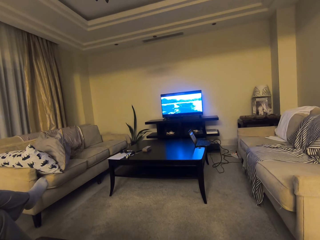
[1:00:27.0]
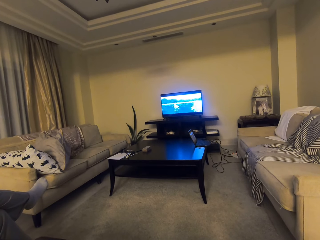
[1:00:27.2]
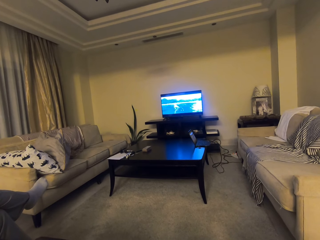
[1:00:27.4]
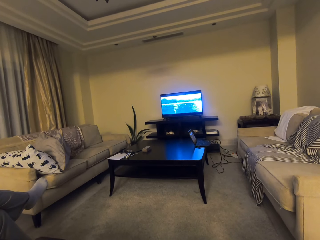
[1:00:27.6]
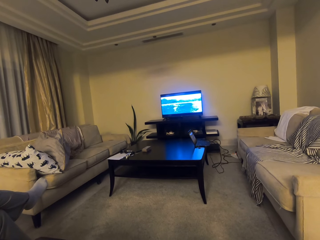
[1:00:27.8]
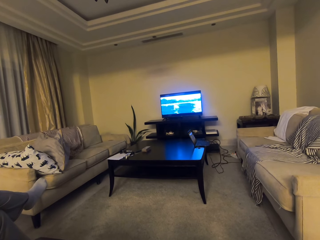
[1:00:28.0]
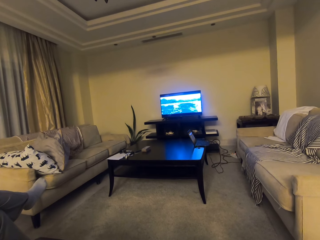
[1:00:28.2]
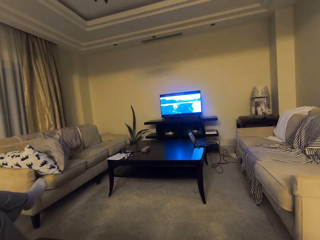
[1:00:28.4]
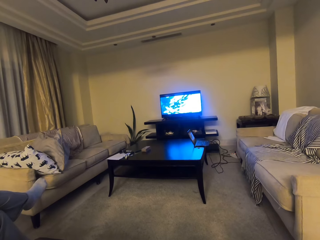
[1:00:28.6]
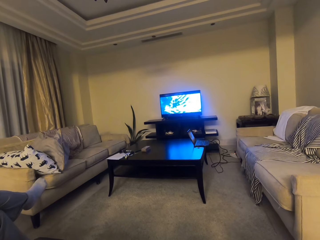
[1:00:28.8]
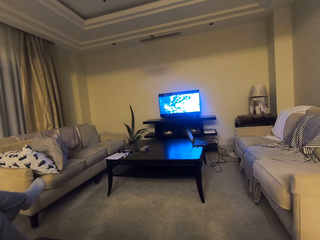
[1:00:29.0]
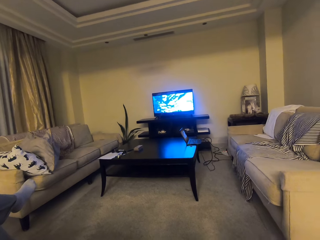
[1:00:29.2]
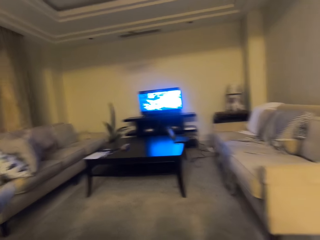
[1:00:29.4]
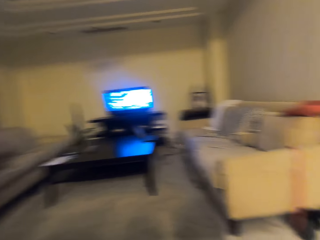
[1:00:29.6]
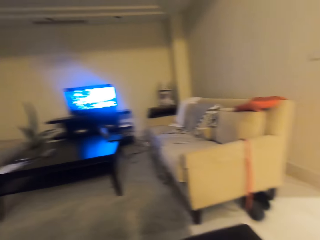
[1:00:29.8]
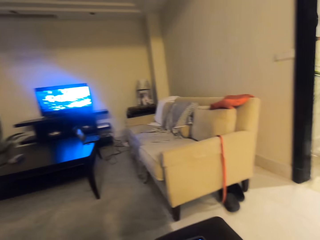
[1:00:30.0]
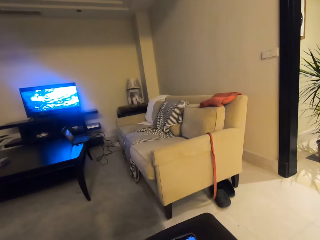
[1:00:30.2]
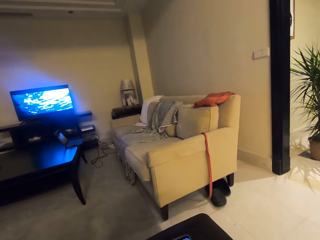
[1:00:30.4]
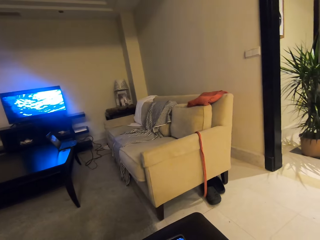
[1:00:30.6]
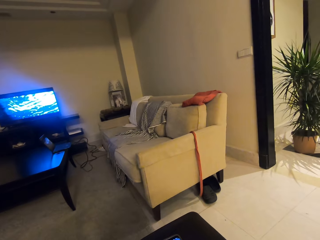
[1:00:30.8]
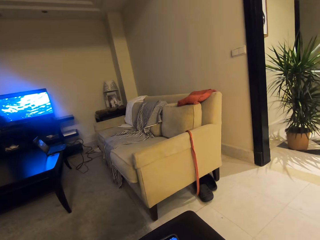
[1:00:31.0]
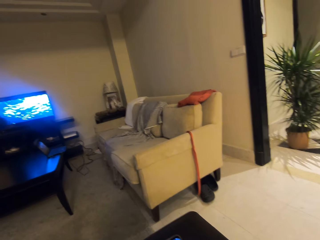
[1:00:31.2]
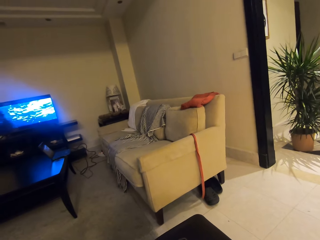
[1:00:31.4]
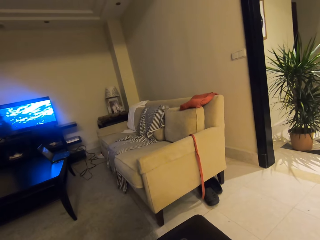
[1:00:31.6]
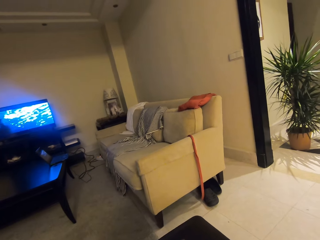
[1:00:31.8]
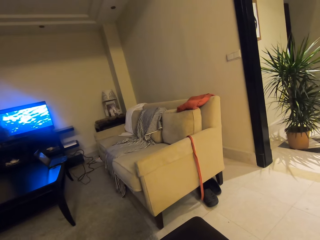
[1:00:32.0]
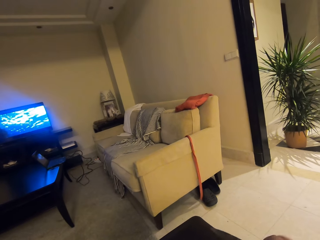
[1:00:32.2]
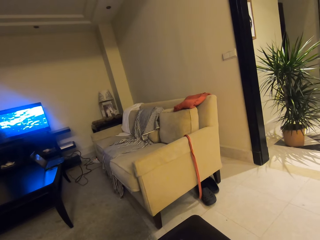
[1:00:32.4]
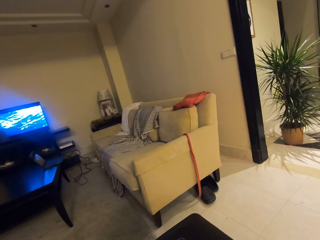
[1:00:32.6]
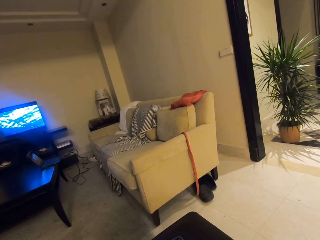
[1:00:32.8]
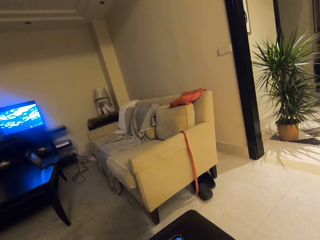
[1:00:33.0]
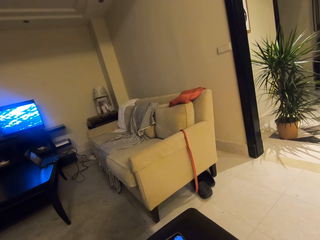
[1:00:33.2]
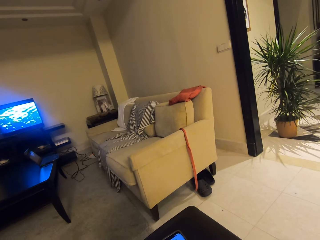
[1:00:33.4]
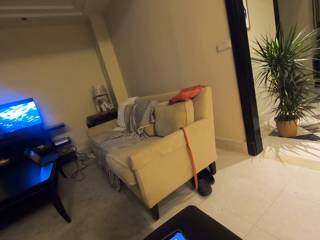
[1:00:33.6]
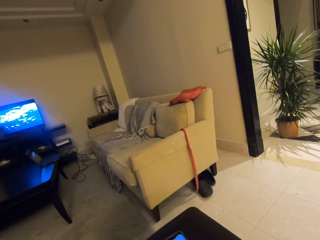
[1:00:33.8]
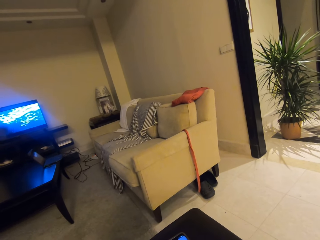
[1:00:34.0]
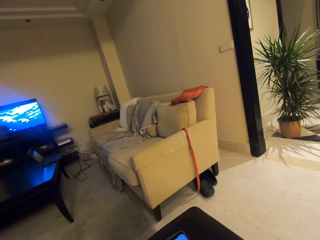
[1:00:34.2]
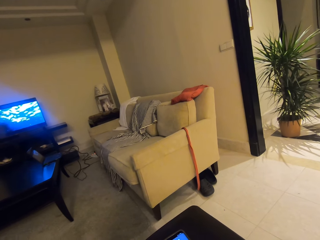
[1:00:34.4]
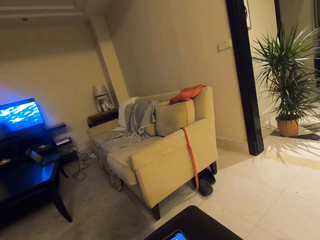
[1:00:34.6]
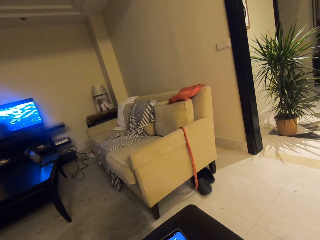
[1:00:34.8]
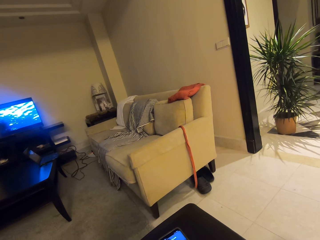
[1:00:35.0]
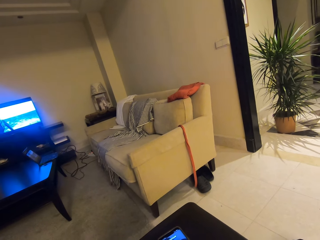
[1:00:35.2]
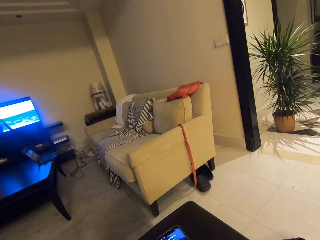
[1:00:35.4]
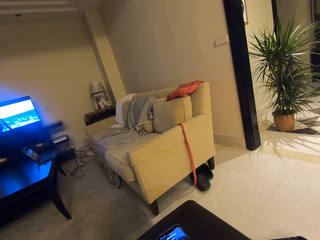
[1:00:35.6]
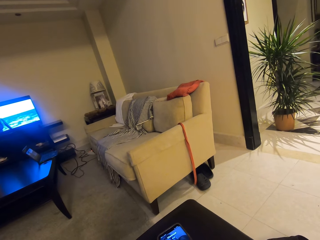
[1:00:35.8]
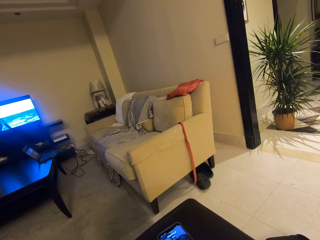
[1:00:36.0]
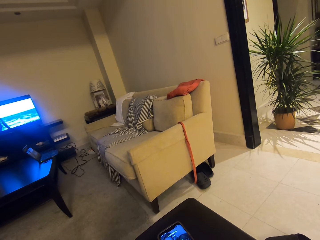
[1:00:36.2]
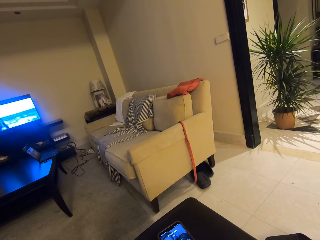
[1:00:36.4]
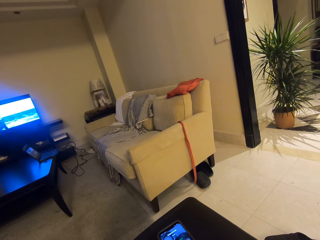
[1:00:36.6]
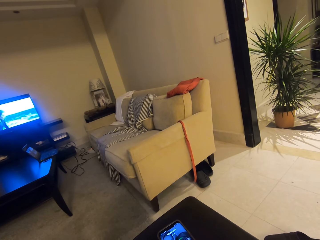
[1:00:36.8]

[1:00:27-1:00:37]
The camera wearer looks in front. They look around the room. They look sideways. They focus the camera on a couch on the right.

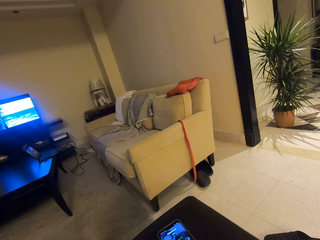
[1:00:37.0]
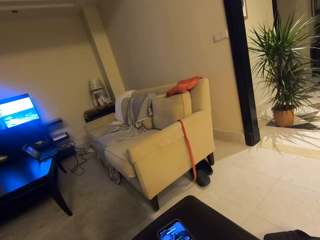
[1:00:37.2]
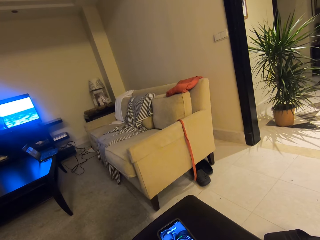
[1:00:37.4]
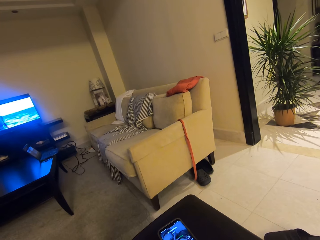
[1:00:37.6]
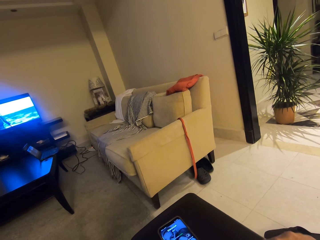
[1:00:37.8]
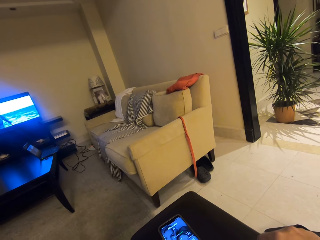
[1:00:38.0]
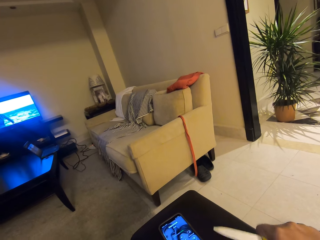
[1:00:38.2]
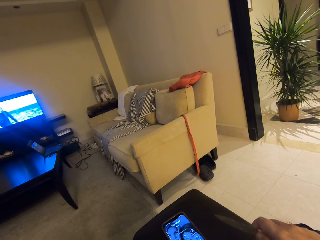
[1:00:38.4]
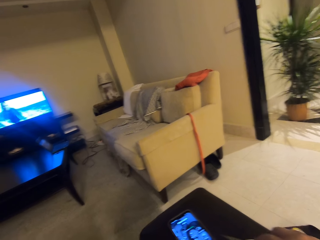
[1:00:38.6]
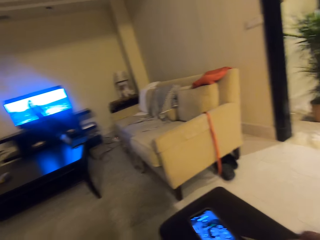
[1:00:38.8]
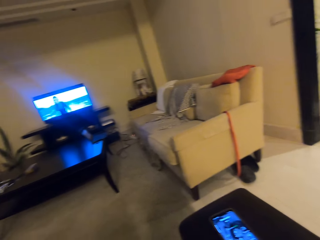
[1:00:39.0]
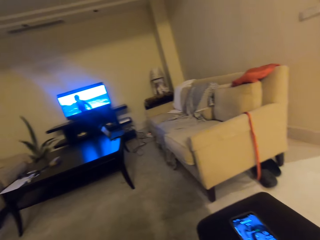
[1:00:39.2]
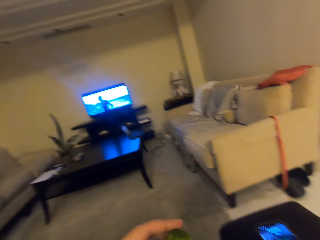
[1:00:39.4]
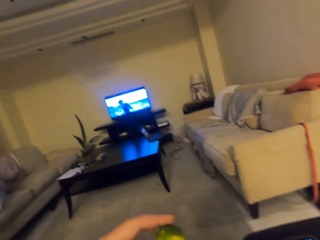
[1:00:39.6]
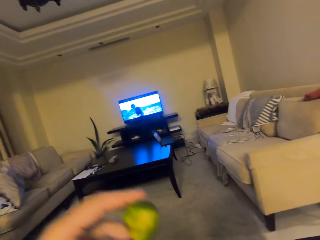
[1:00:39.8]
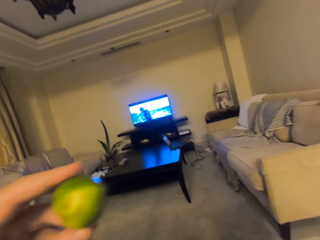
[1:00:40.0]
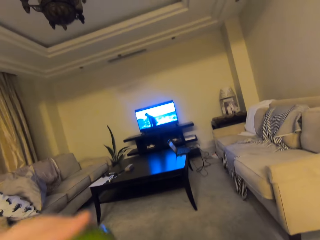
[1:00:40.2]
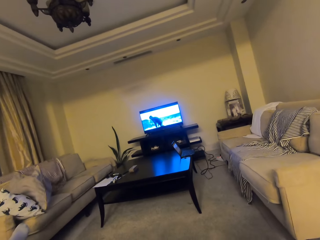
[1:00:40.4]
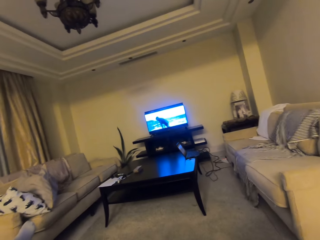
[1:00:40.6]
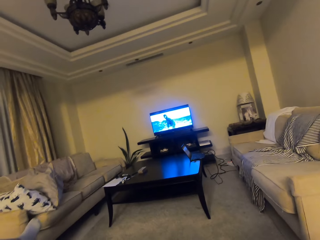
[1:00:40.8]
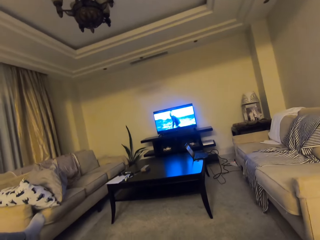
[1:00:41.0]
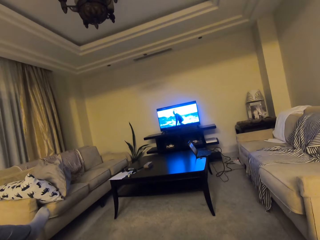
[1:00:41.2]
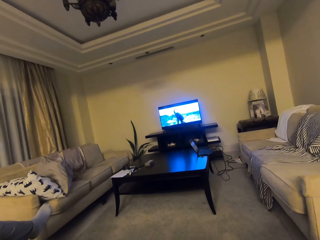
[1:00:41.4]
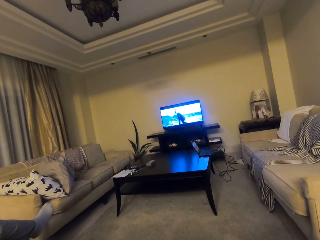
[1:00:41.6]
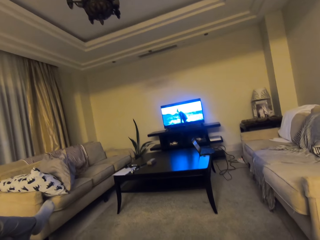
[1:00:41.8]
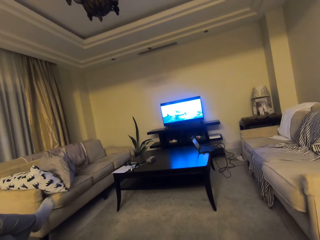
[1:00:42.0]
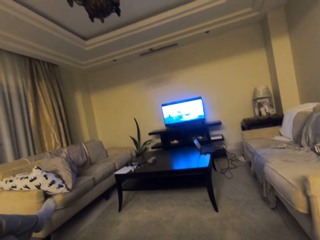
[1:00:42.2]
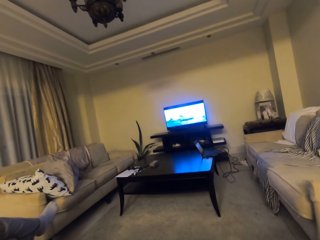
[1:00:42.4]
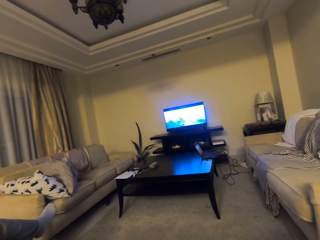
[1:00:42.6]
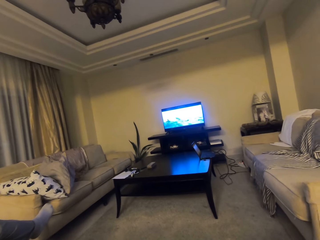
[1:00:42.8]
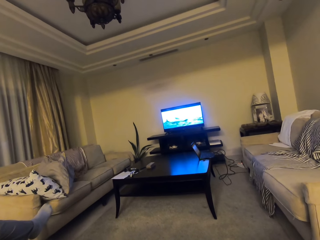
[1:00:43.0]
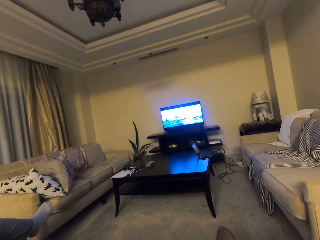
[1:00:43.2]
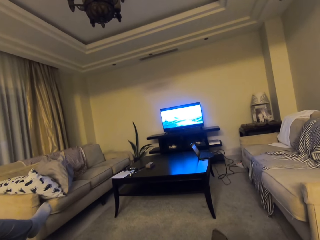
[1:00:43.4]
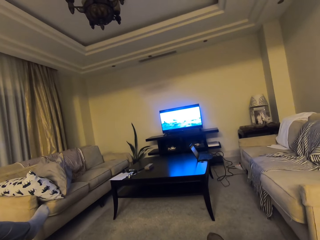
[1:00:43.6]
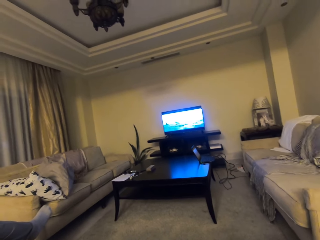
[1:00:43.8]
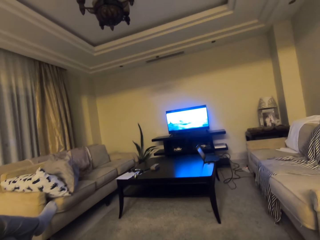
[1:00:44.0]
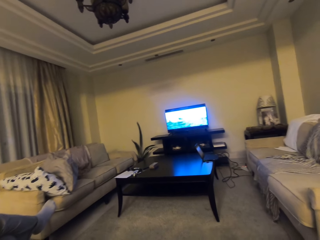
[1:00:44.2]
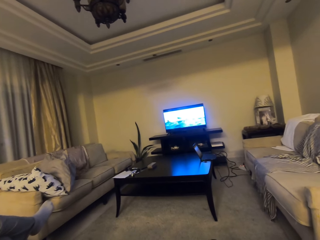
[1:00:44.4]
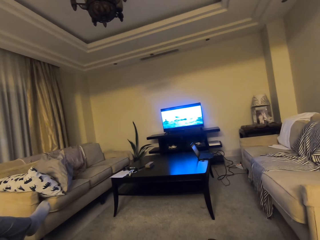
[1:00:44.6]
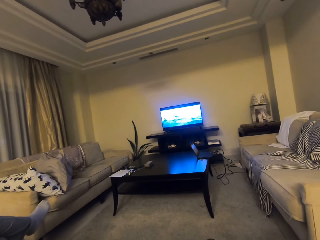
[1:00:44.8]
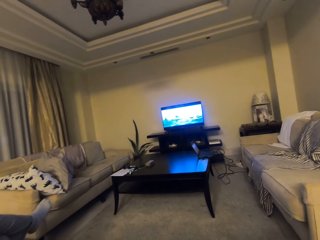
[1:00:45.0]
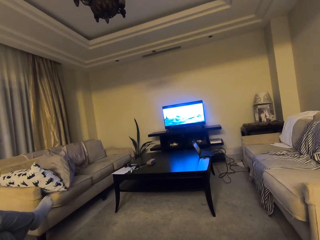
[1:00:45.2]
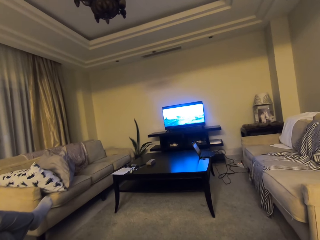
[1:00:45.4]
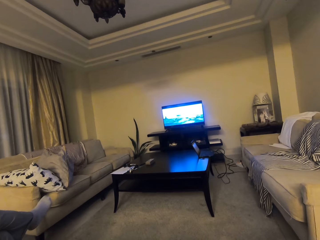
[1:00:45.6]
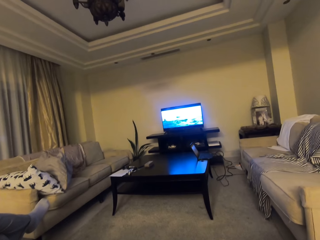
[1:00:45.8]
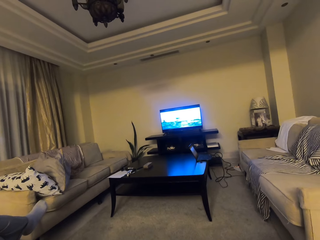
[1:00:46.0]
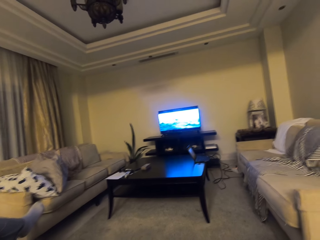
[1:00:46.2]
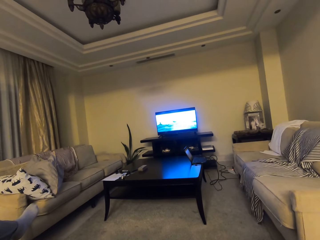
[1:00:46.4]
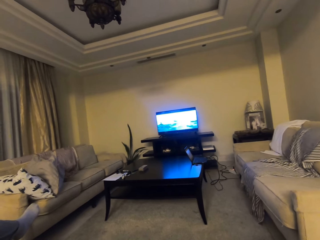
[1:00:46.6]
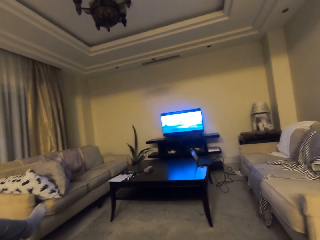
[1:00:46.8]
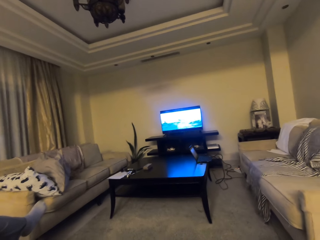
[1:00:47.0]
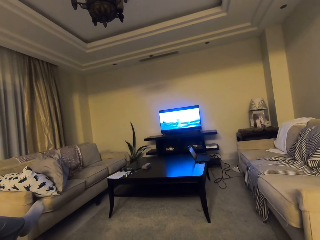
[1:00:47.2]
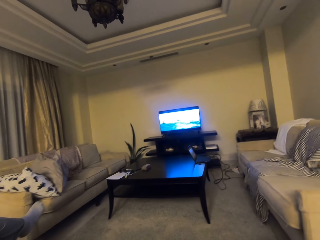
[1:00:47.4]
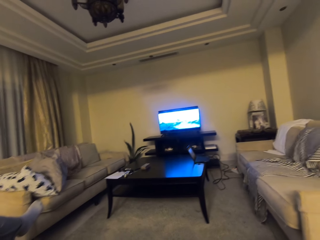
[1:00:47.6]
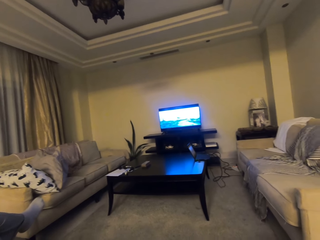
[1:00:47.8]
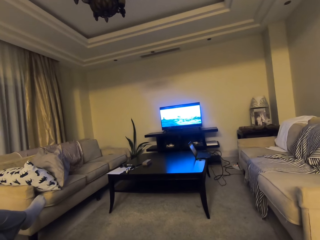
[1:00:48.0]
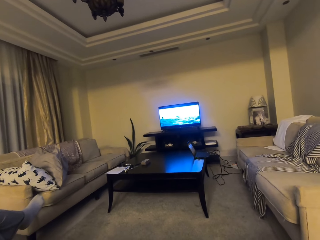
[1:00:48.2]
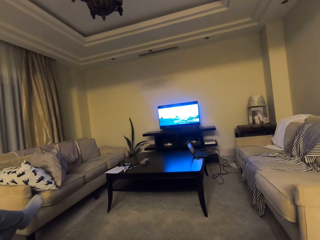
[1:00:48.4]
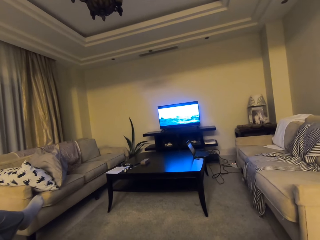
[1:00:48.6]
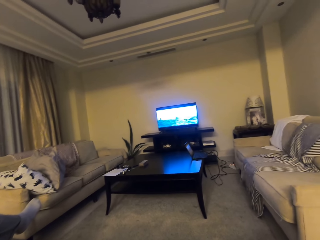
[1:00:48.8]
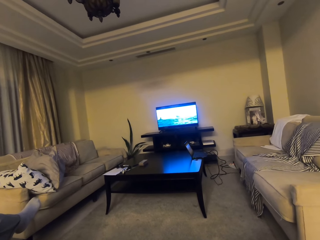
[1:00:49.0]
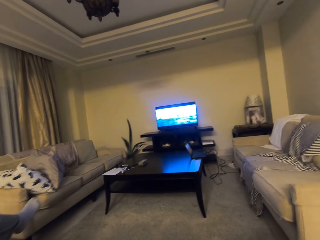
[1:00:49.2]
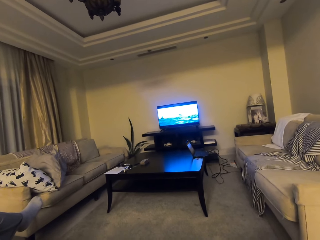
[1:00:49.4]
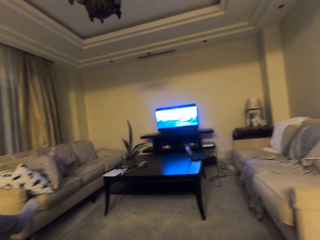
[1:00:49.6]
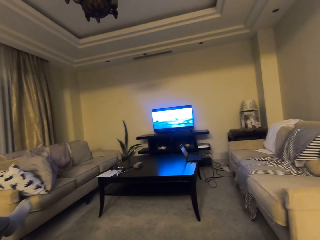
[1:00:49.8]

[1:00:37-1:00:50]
The camera wearer raises his right hand with a knife. He holds the knife with his right hand. He looks around the room. He raises his left hand with a fruit. He drops his left hand. He focuses the camera on the television.
